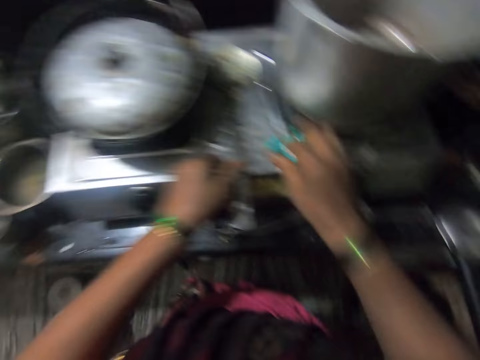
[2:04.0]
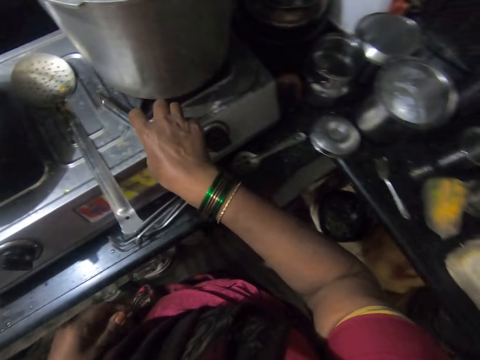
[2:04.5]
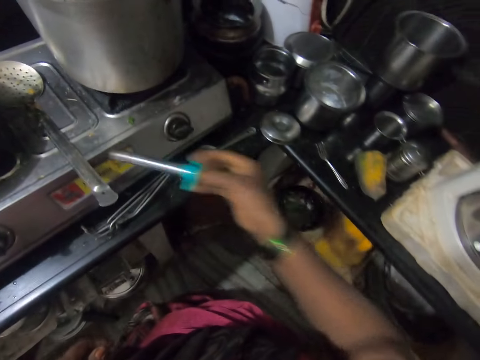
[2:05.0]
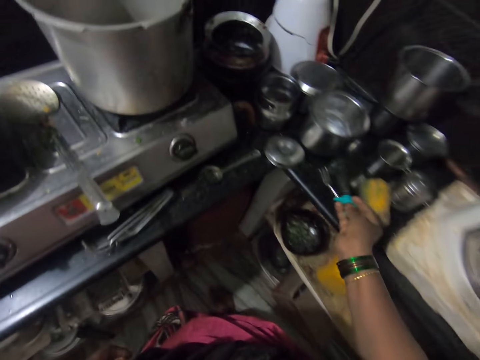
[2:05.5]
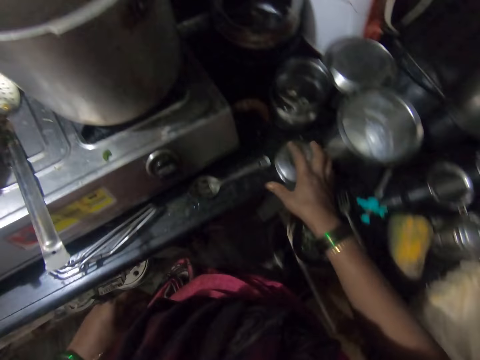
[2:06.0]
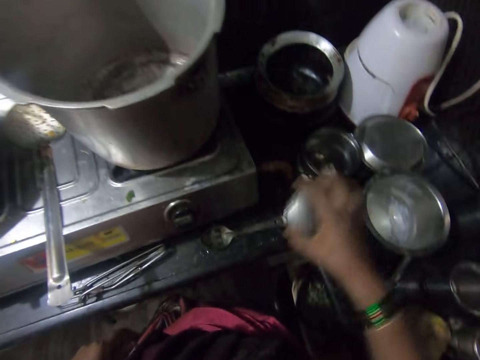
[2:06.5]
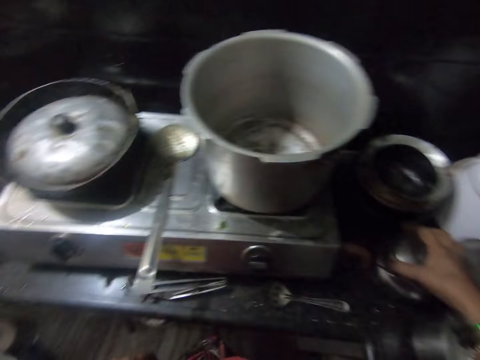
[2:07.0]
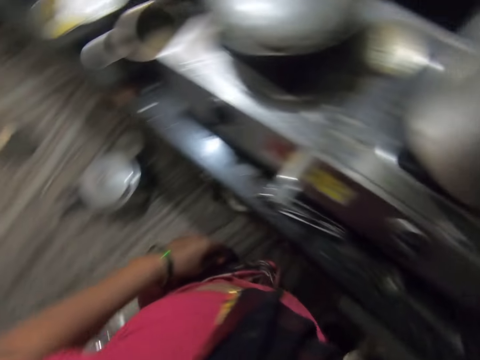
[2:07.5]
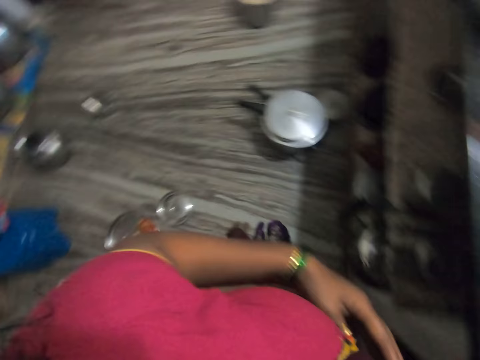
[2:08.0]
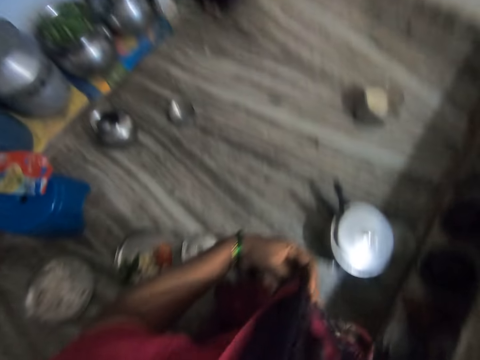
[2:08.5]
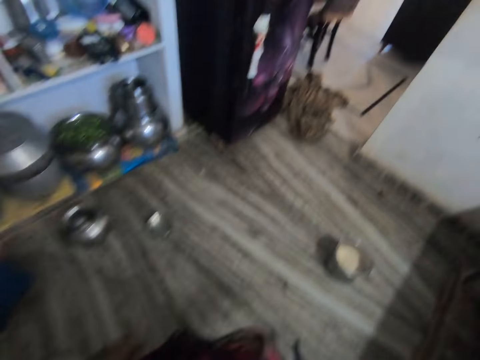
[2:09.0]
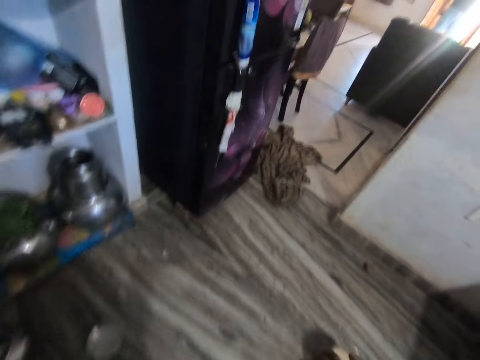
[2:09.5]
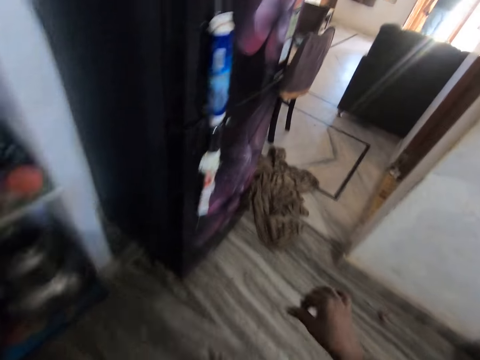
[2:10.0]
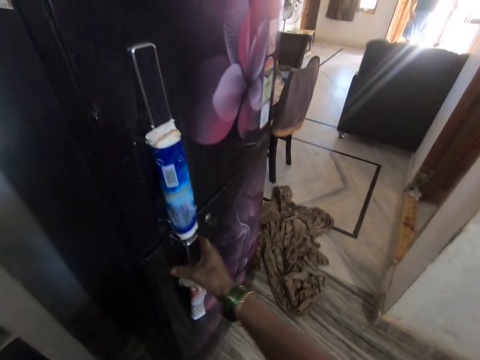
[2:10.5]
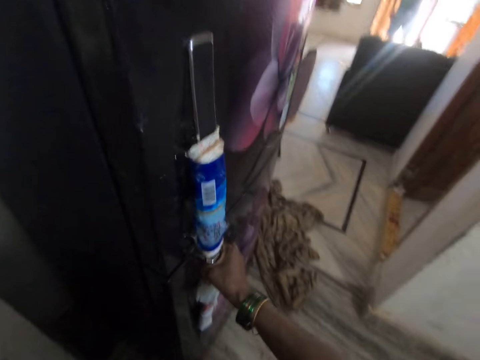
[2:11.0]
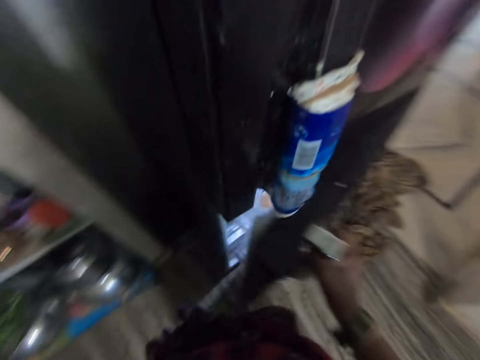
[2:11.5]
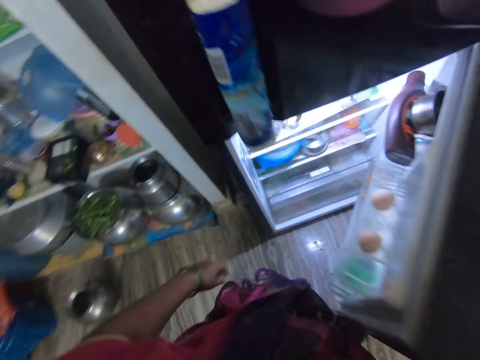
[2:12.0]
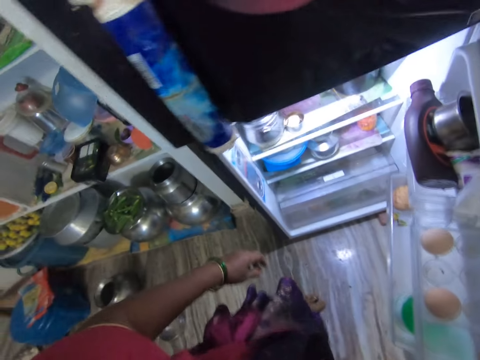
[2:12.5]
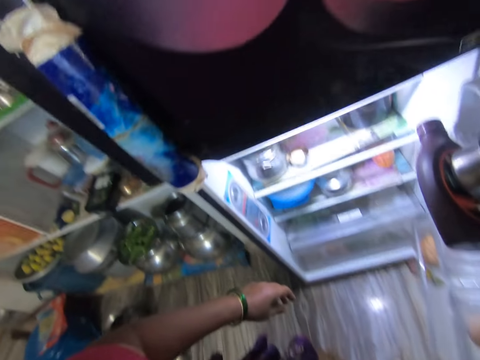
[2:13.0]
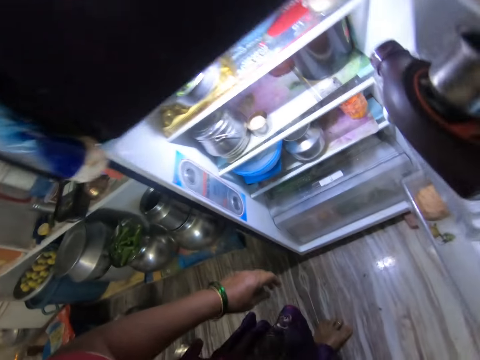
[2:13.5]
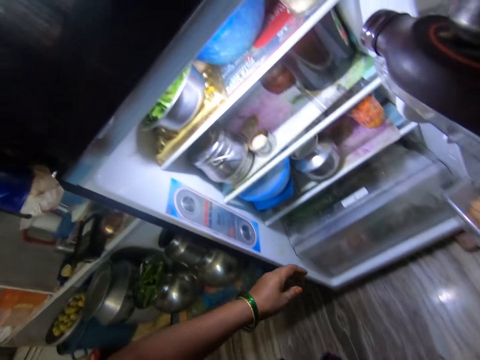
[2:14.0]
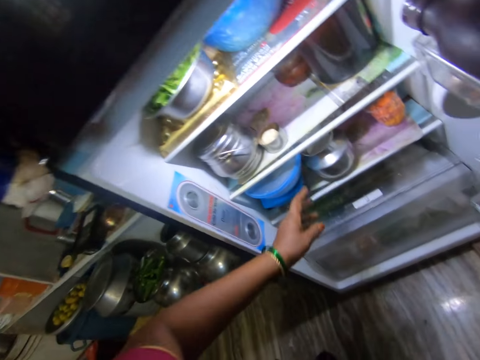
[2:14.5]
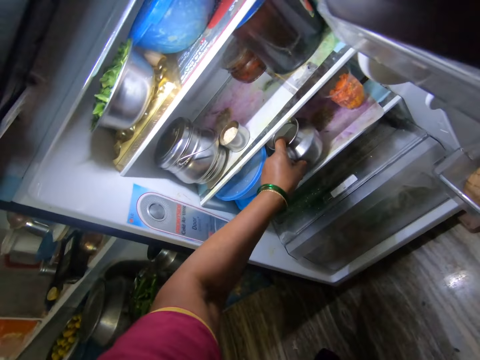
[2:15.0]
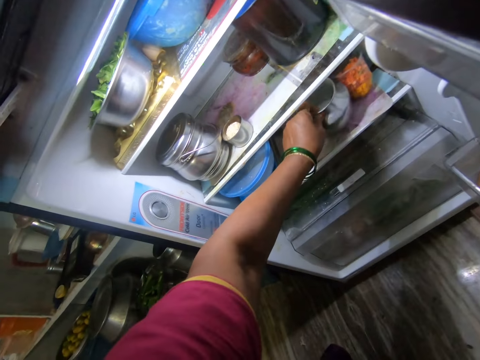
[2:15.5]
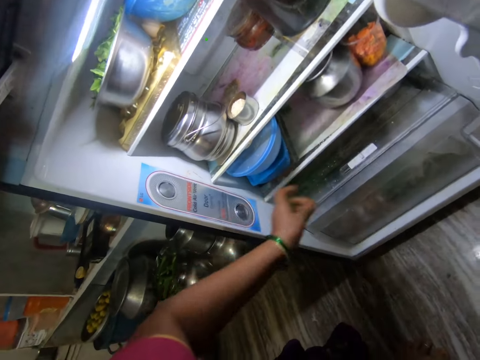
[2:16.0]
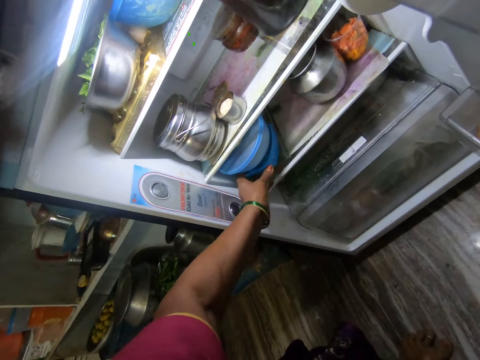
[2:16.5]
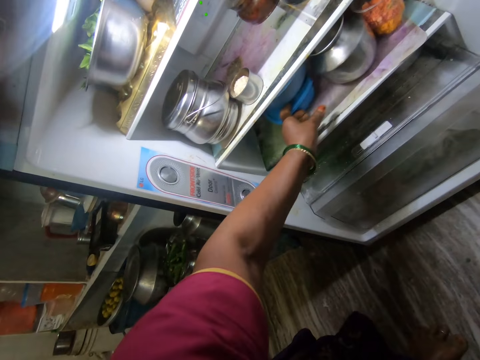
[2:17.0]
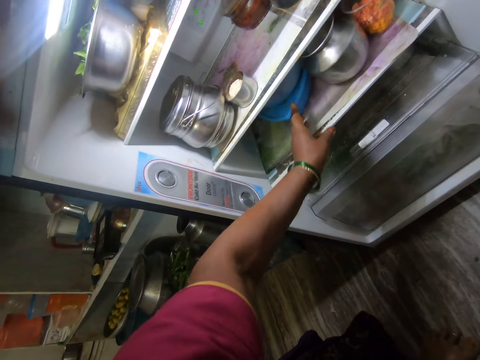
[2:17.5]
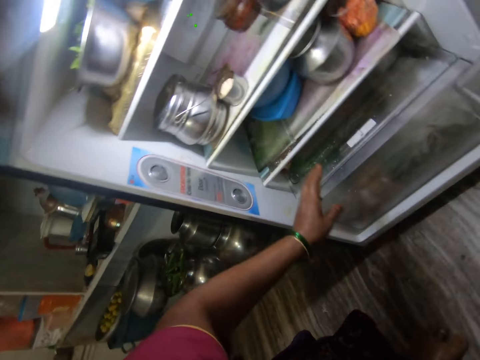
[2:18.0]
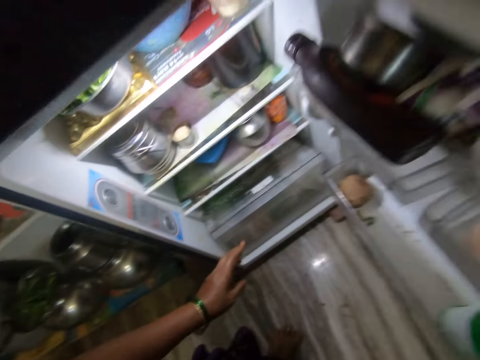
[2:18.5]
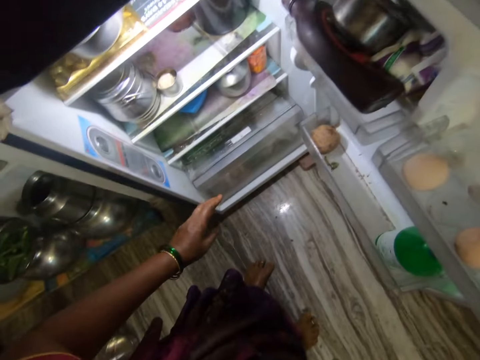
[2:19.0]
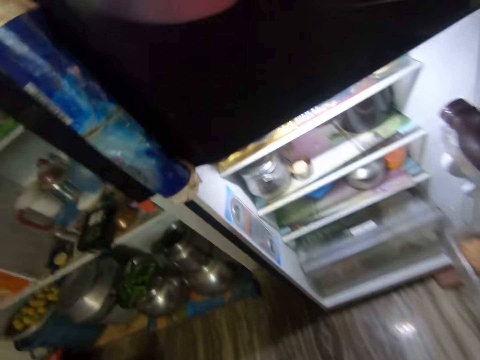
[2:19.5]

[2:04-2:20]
The camera wearer drops the spoon on a burner on the cooker. She picks a lighter on the cooker from the burner with her right hand. She drops the lighter on the shelf with her right hand. She picks a jug cover on the kitchen cabinet with her right hand. She covers the jug with its cover. She walks in the kitchen. She opens a fridge with her right hand. She moves a container in the fridge. She adjusts some plates in the fridge with her left hand. She moves another container.

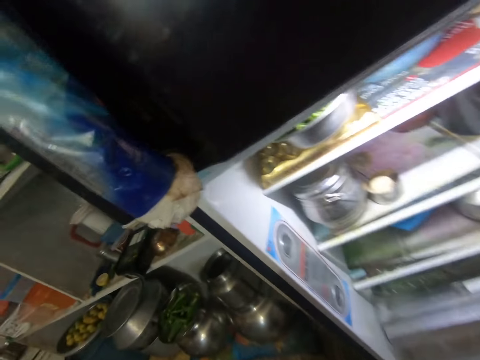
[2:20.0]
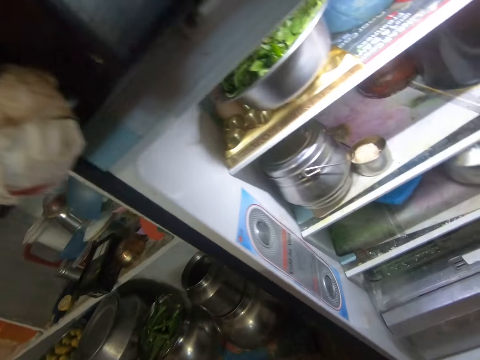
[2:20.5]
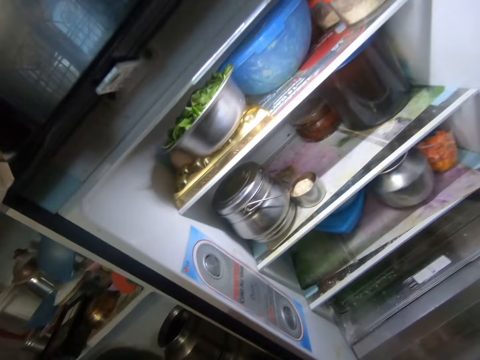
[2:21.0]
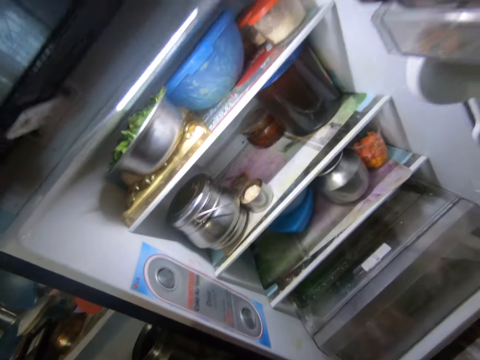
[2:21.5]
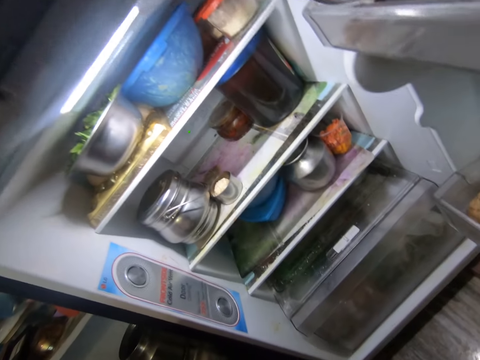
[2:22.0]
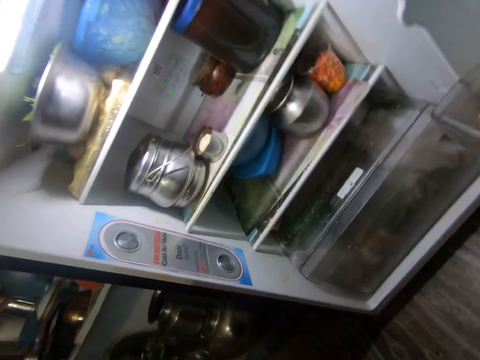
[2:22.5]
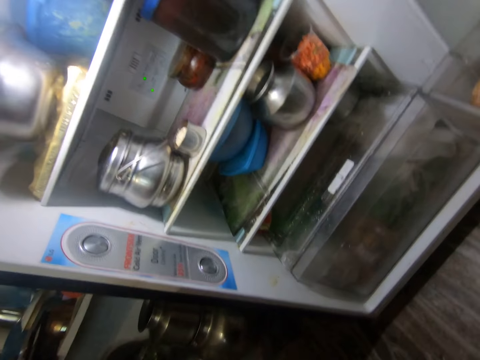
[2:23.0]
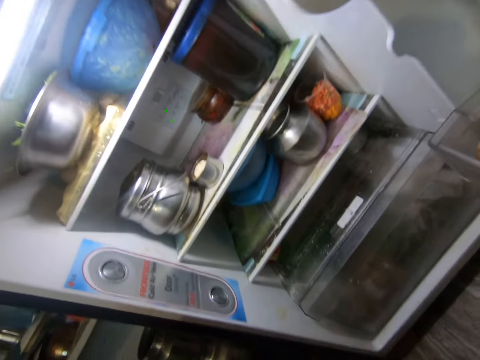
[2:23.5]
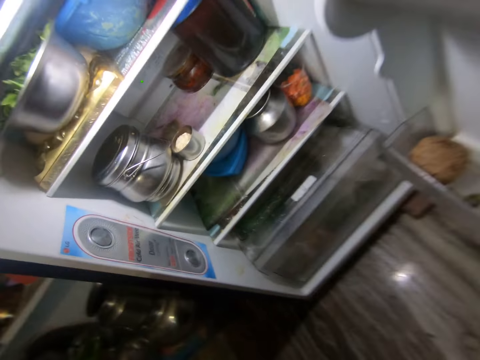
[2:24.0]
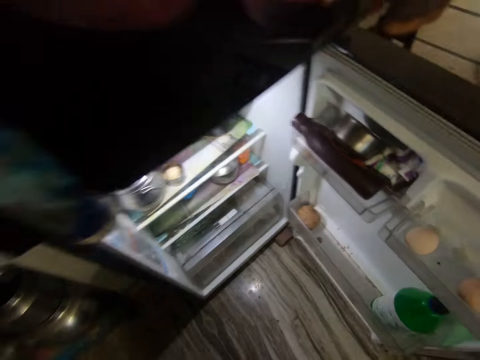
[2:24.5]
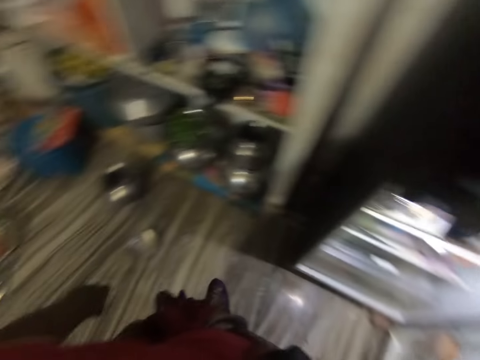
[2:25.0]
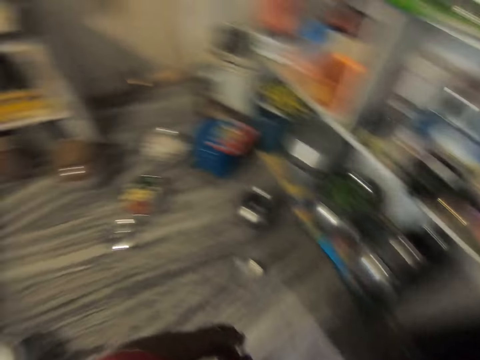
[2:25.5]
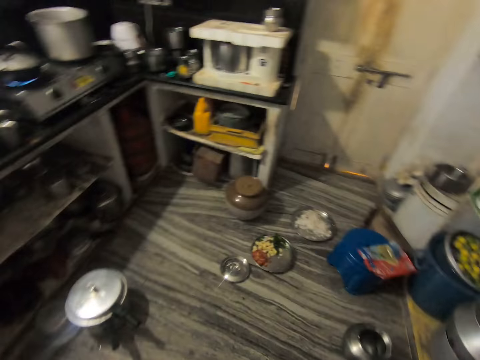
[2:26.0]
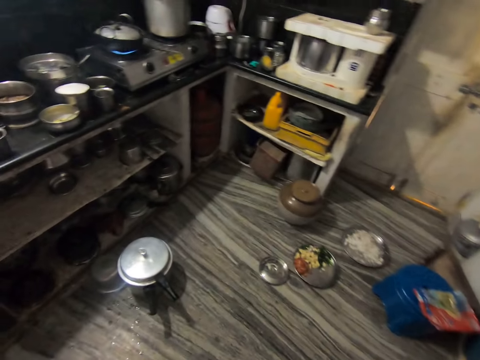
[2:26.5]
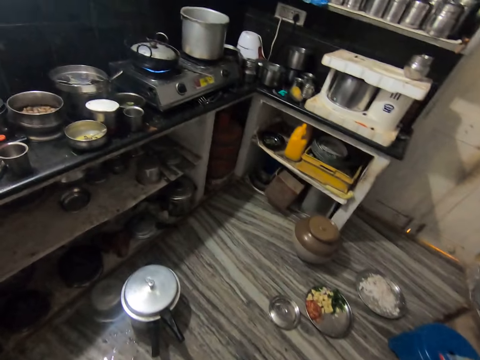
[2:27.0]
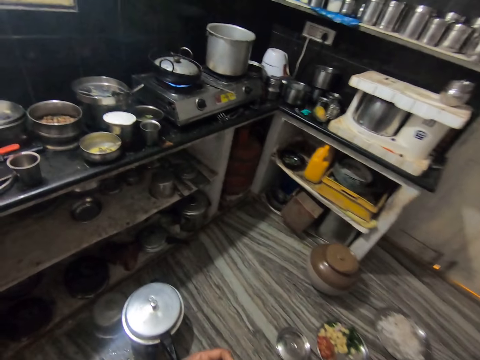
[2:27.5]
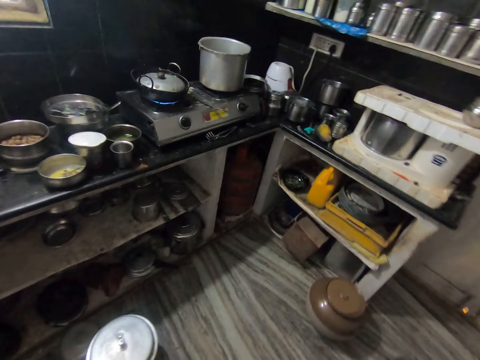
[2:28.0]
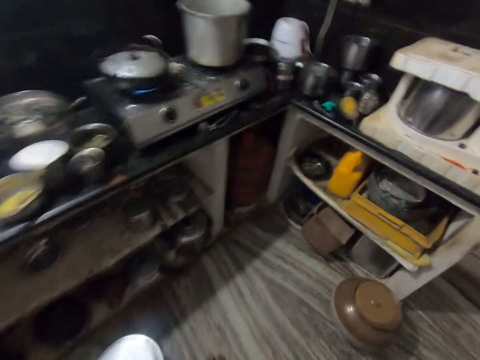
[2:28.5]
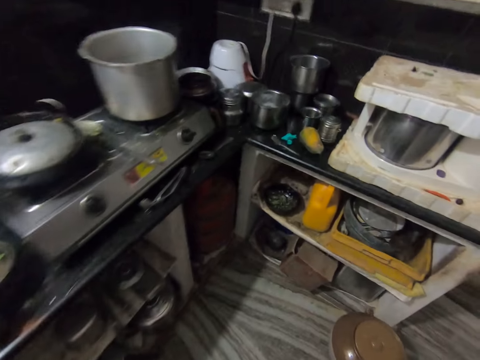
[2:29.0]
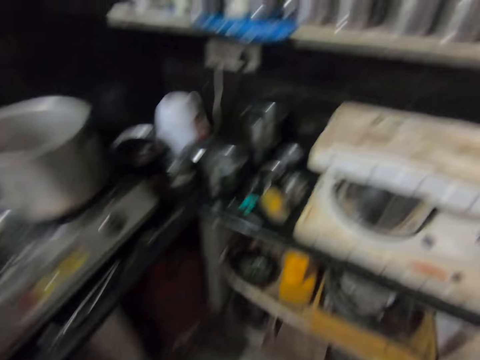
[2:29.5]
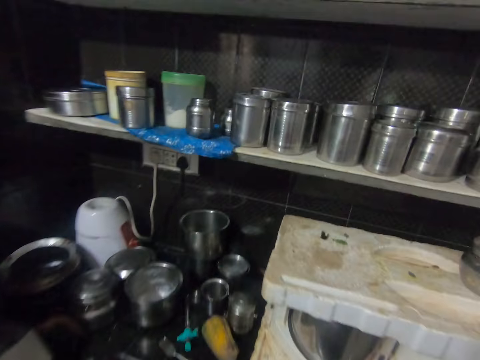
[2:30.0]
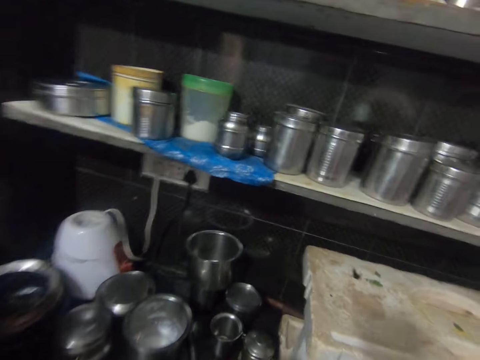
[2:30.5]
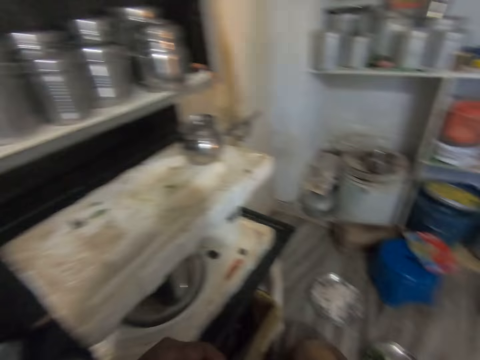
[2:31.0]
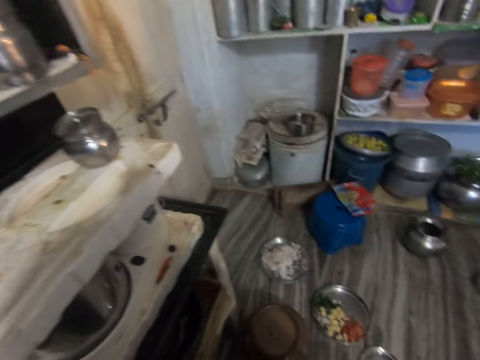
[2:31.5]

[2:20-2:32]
The camera wearer looks into the fridge. They walk in the kitchen.
